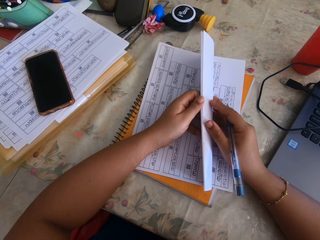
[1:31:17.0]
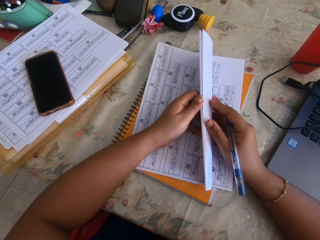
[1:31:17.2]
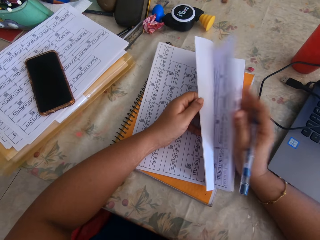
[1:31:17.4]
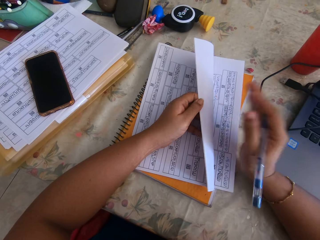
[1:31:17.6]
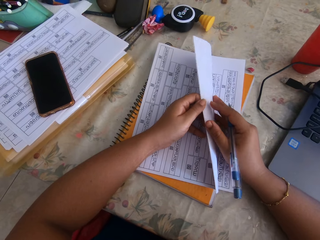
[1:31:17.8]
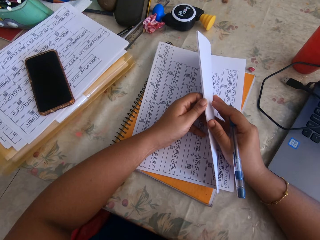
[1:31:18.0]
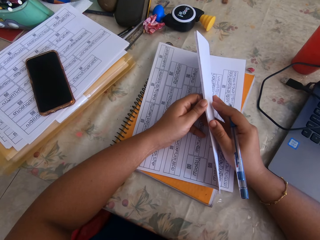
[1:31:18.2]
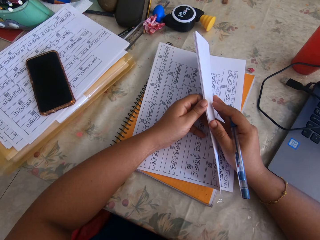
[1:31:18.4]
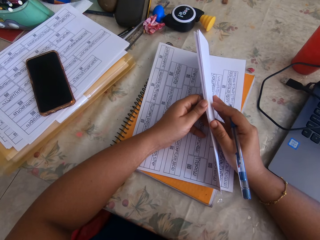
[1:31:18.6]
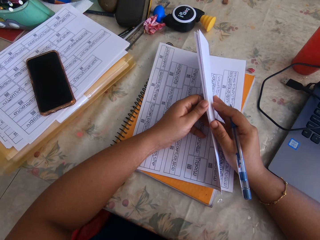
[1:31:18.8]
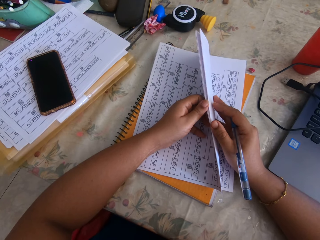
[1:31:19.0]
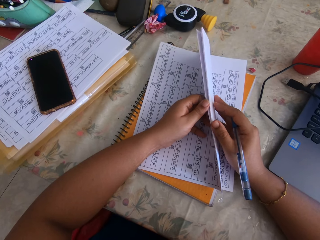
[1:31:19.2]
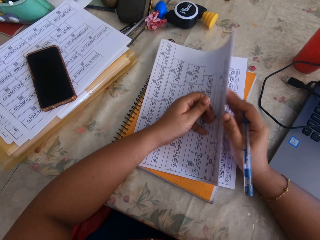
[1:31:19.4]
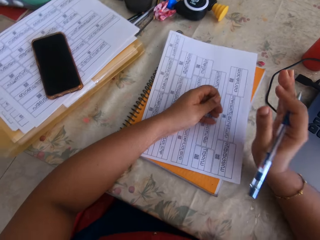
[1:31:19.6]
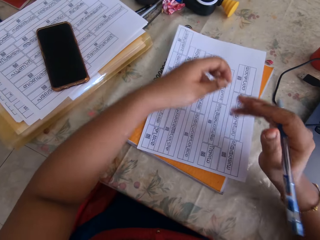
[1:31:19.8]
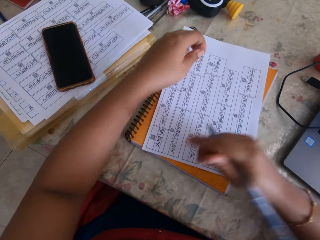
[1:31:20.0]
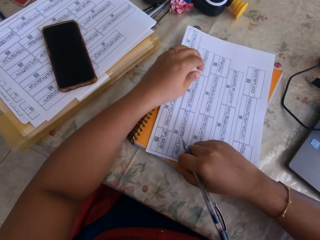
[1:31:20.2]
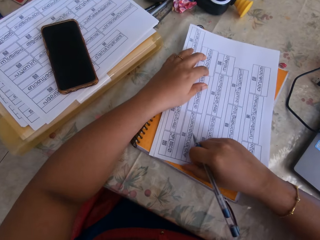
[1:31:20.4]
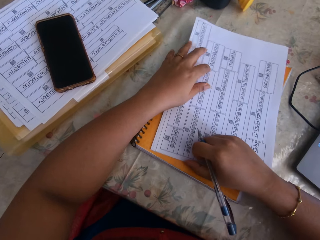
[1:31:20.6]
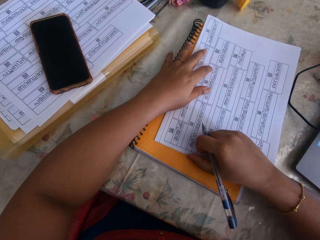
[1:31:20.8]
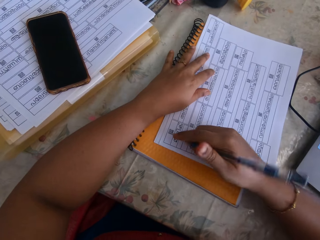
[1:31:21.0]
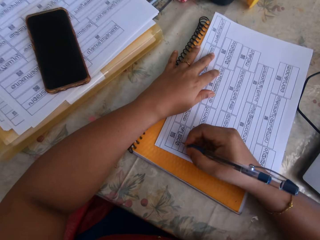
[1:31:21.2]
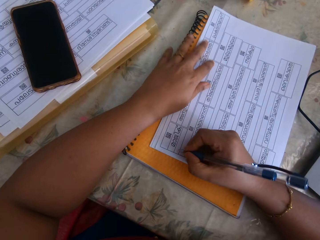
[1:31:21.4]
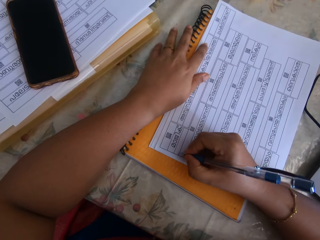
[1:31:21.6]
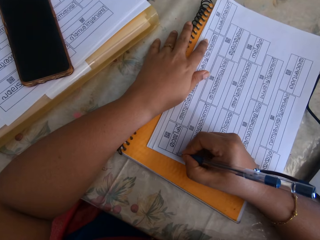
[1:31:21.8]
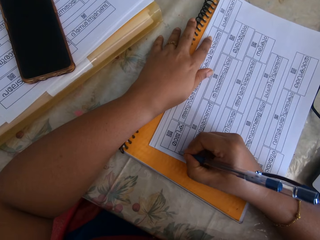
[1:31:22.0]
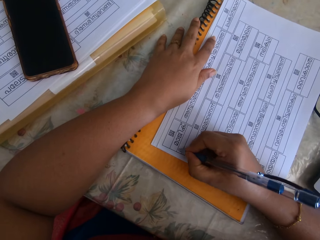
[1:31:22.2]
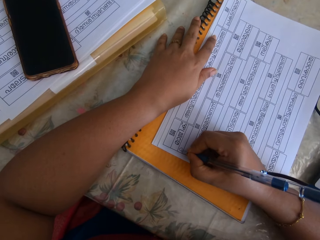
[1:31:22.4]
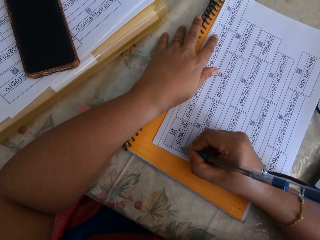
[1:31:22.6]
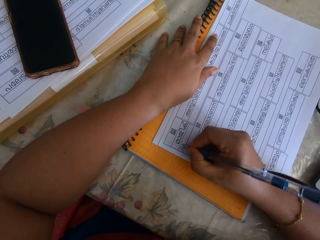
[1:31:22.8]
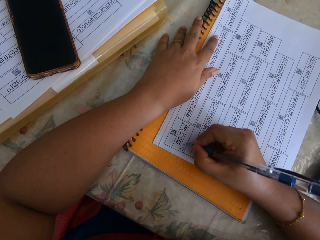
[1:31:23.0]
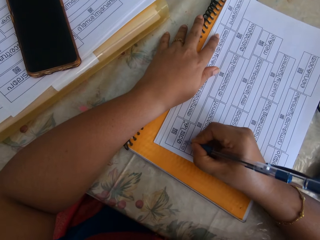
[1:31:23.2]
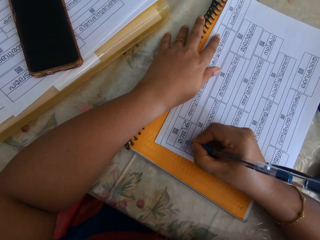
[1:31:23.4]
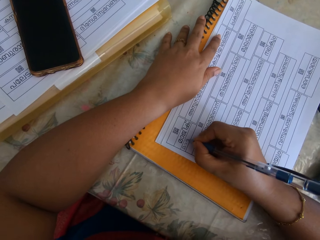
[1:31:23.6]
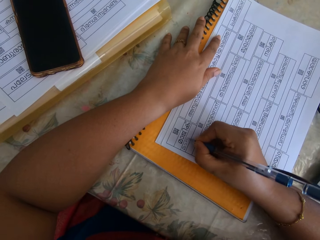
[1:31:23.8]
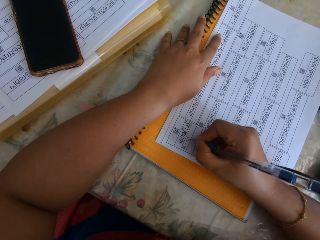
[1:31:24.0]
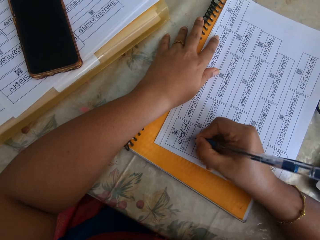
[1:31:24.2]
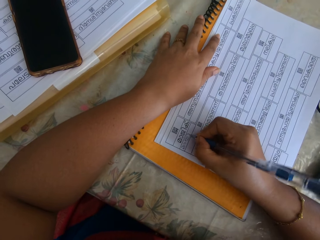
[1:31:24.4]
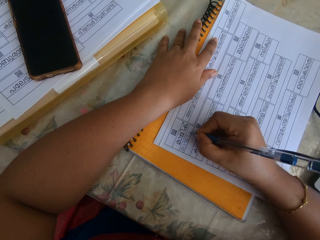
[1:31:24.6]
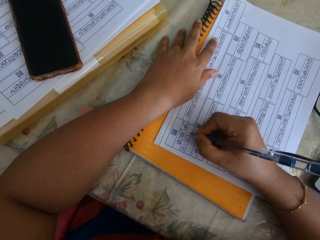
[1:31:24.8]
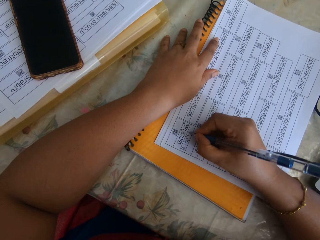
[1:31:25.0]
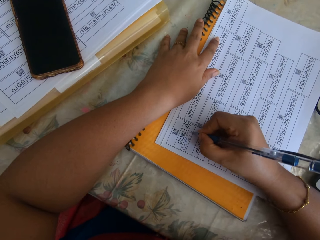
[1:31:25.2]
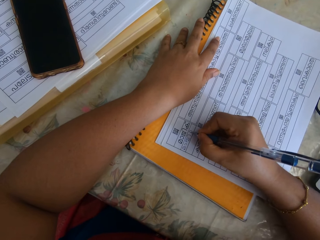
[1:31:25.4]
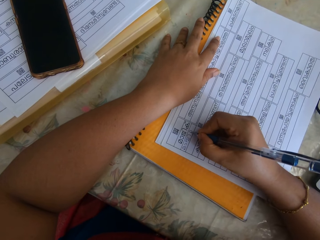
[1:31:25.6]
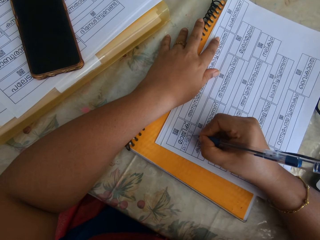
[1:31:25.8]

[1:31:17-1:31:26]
The camera wearer takes a piece of paper from her left hand with her right hand. She places her right hand on the pieces of paper in her left hand. She drops the pieces of paper in her right hand on the table. She moves the pieces of paper on the table with her right hand. She places her left hand on the pieces of paper. She writes on the piece of paper with the pen in her right hand.

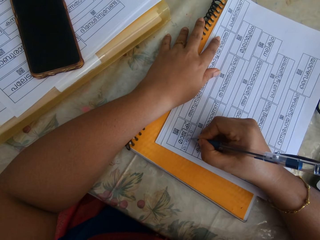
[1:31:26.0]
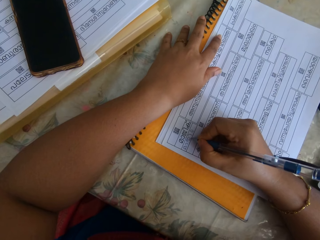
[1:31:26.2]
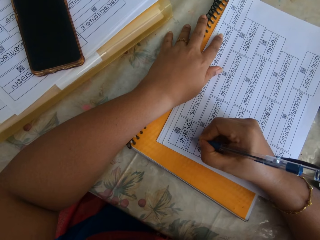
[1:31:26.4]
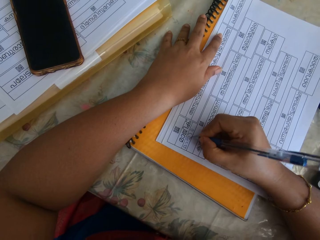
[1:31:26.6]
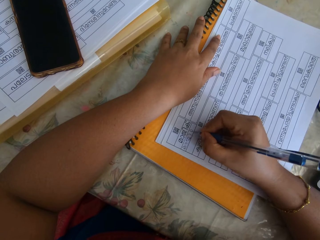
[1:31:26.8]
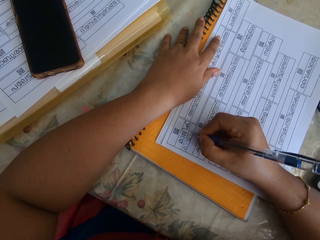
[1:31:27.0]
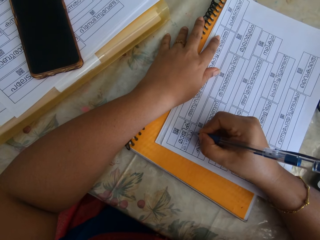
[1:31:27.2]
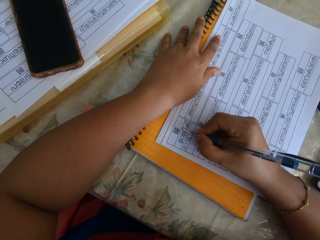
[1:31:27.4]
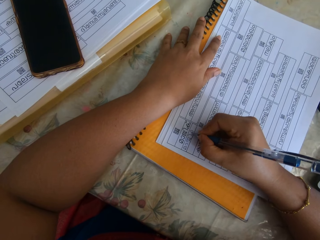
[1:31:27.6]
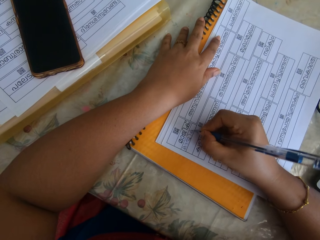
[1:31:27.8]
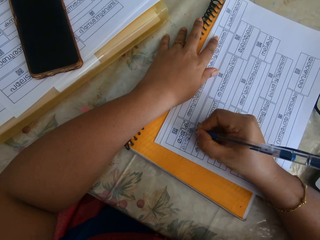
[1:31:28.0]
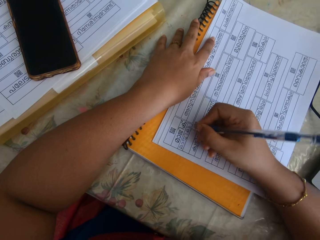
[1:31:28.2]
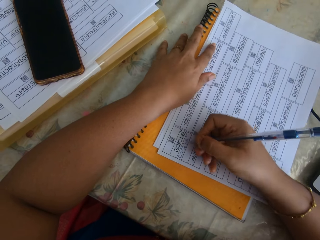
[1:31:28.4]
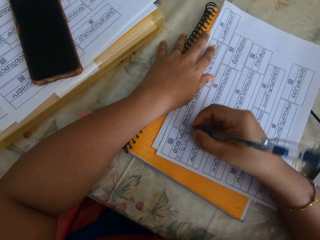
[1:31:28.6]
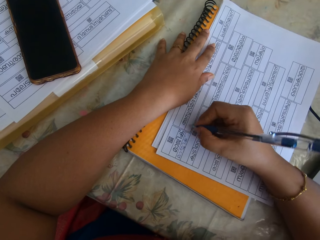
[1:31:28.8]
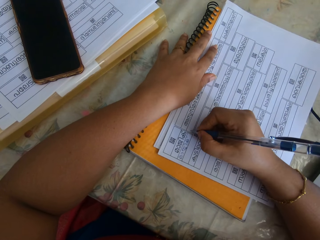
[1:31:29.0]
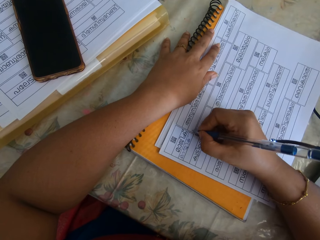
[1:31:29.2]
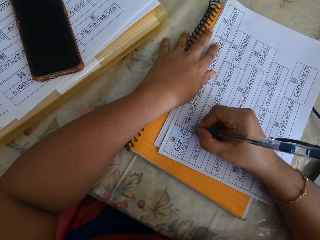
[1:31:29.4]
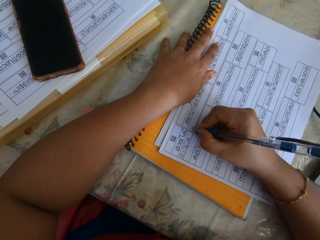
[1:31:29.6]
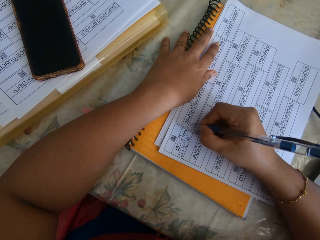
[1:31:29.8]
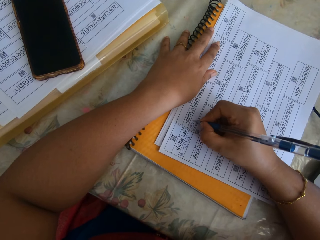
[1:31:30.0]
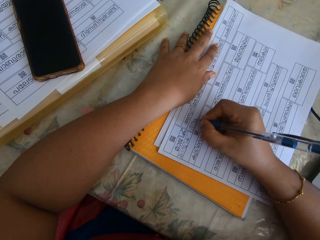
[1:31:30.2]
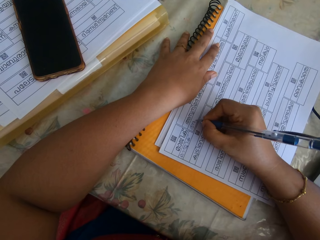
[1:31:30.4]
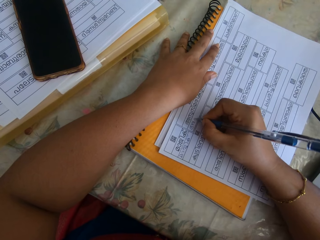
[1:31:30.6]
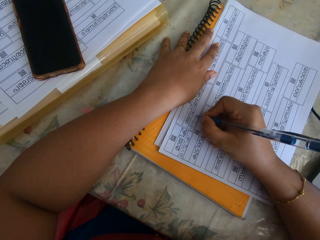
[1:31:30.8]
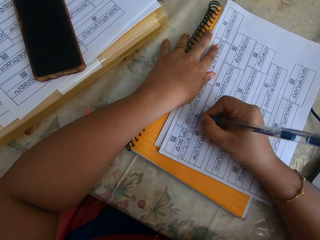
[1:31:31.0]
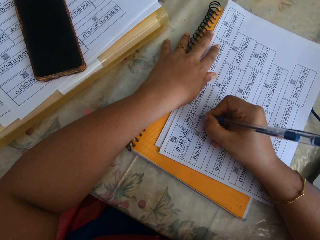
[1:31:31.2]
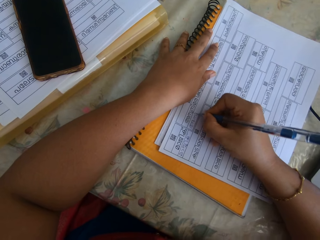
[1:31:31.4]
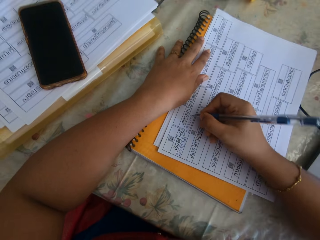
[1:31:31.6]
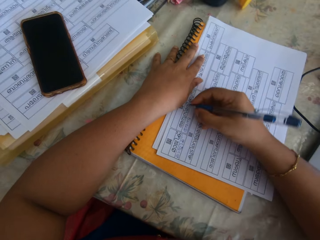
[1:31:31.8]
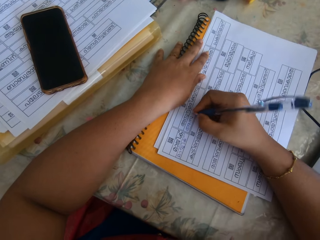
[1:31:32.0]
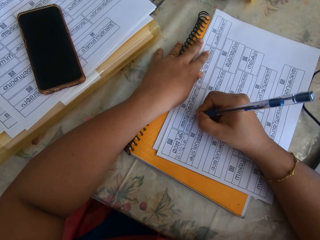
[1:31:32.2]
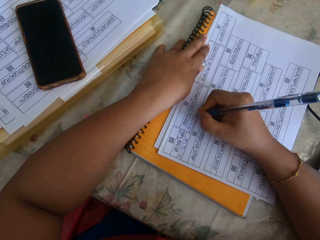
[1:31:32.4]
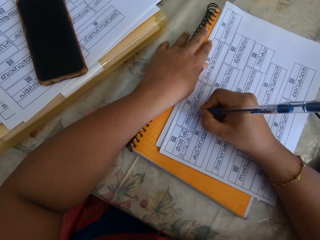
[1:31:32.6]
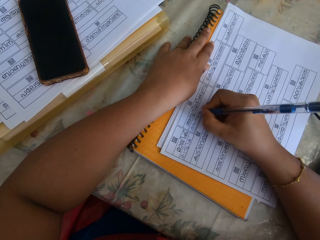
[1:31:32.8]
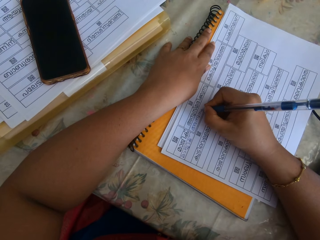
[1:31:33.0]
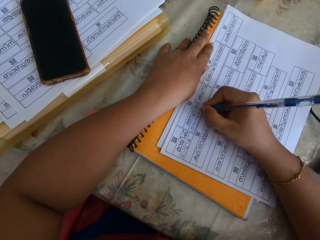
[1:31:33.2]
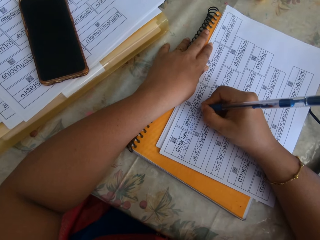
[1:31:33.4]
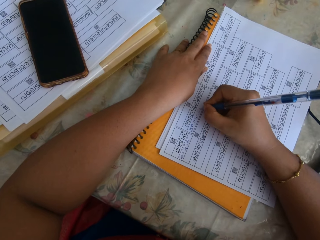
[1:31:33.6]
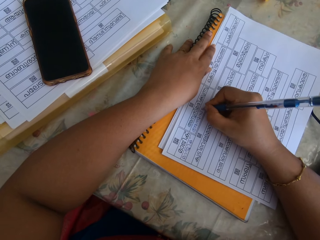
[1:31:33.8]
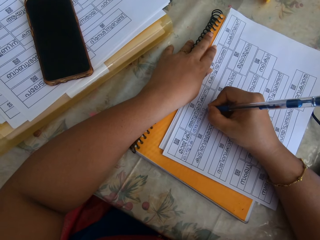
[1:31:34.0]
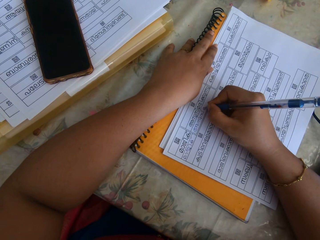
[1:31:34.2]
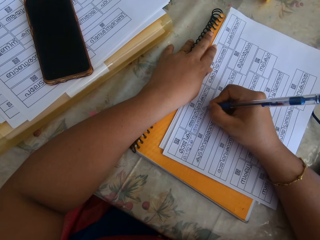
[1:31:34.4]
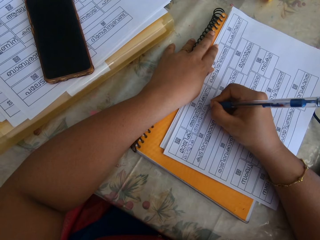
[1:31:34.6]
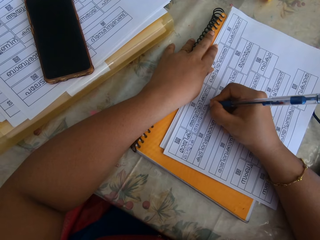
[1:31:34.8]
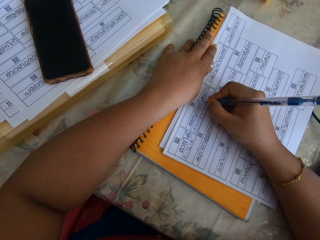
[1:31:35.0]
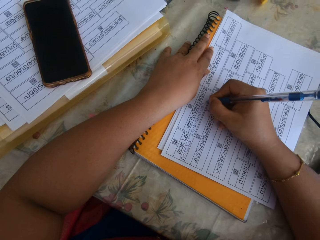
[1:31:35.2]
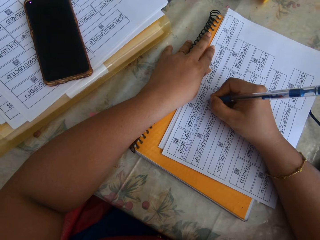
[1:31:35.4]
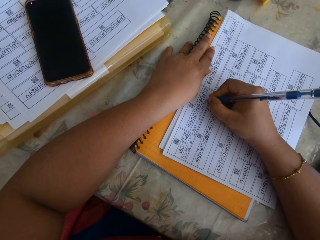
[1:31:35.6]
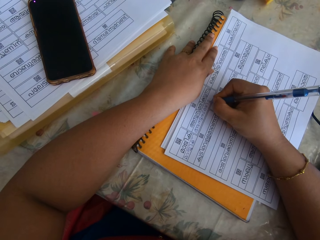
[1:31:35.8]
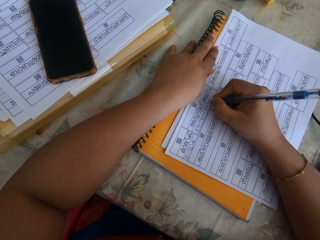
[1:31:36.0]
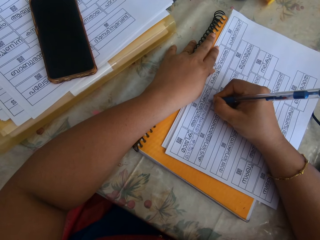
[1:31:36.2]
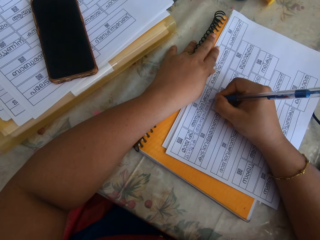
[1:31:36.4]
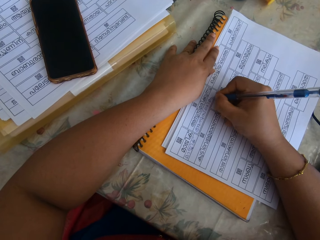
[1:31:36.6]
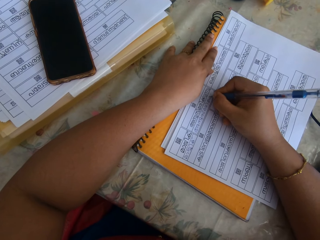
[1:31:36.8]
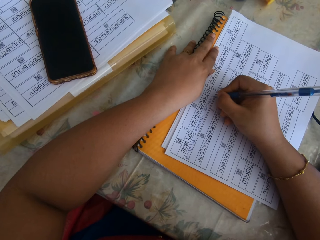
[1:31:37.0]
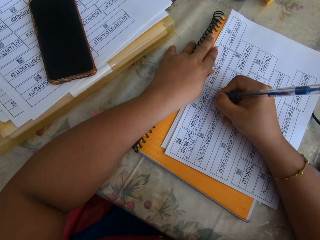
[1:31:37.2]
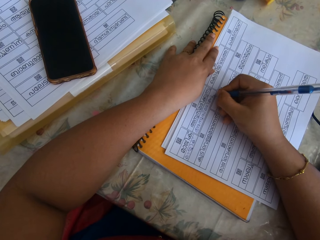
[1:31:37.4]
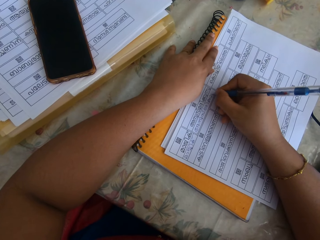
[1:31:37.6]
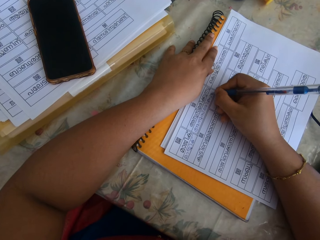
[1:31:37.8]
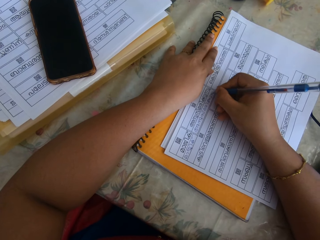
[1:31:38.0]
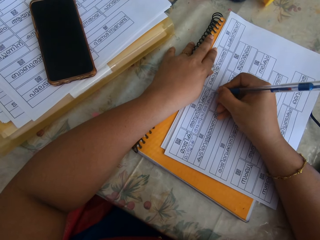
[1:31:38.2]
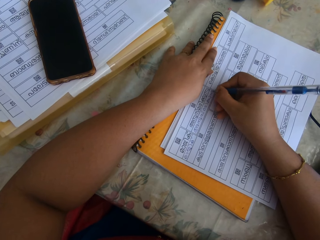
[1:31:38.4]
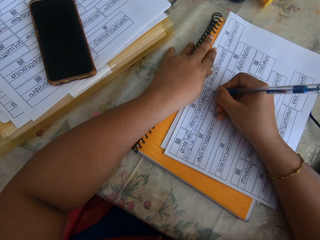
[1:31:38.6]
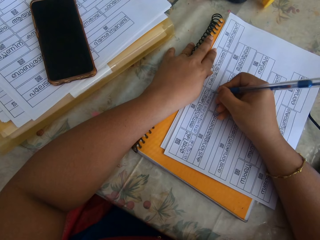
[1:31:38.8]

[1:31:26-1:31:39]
The camera wearer writes on the paper. They write on the paper again.
